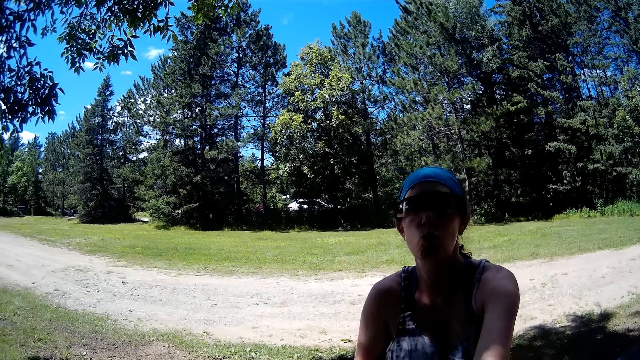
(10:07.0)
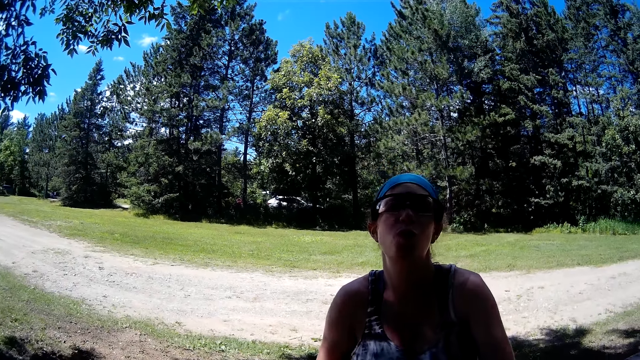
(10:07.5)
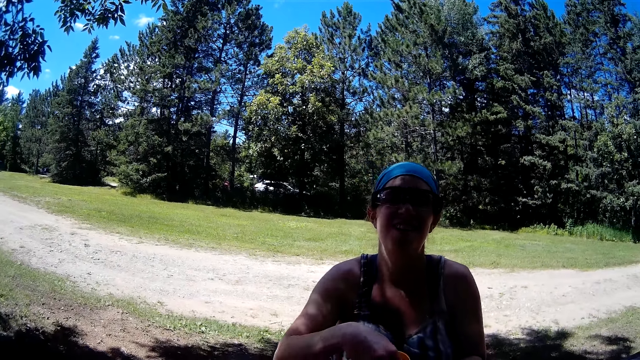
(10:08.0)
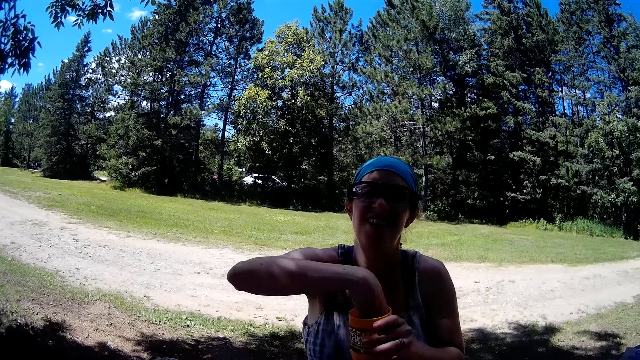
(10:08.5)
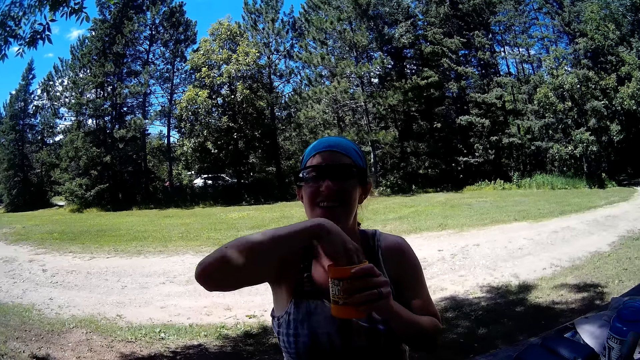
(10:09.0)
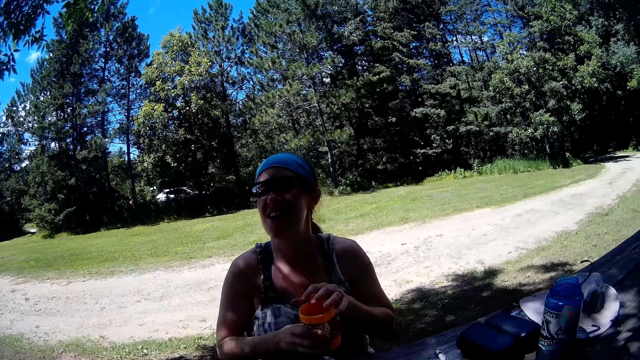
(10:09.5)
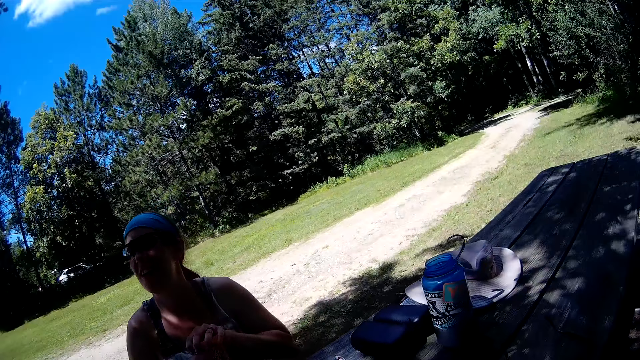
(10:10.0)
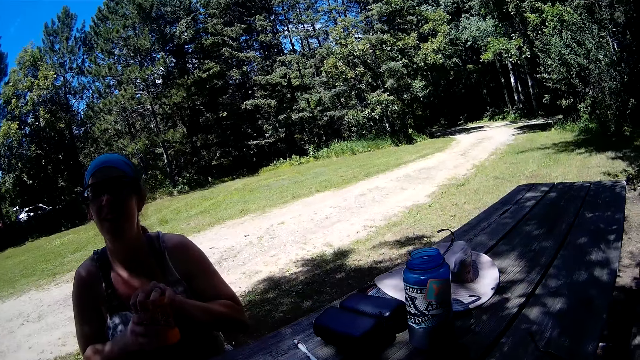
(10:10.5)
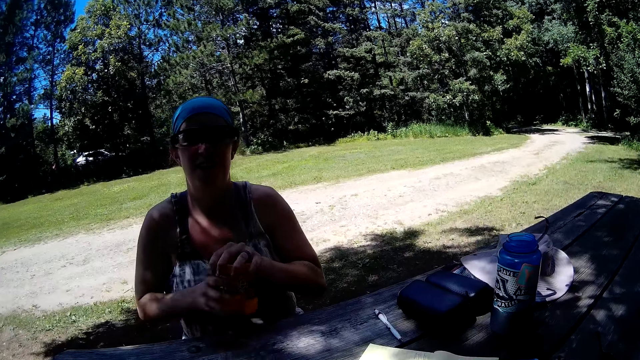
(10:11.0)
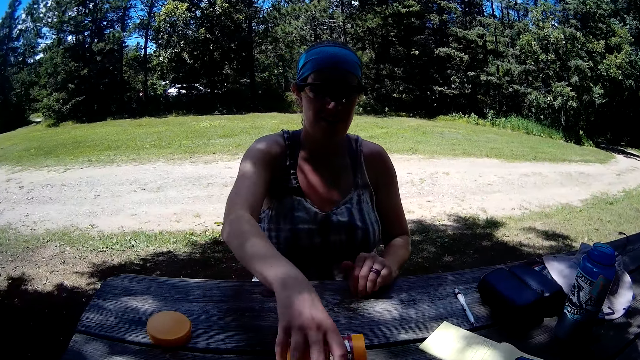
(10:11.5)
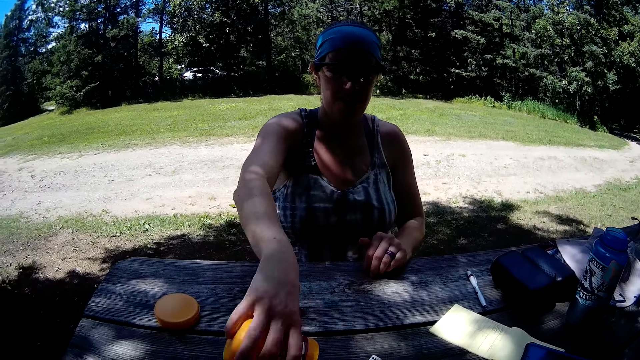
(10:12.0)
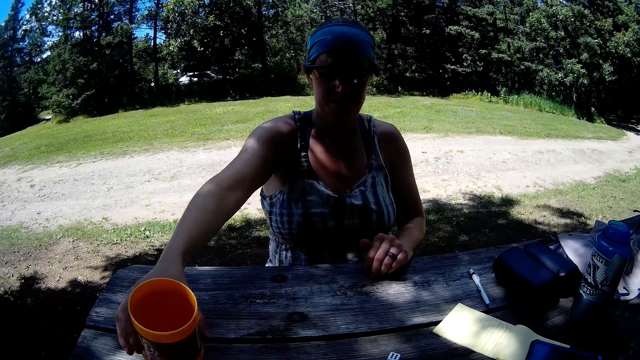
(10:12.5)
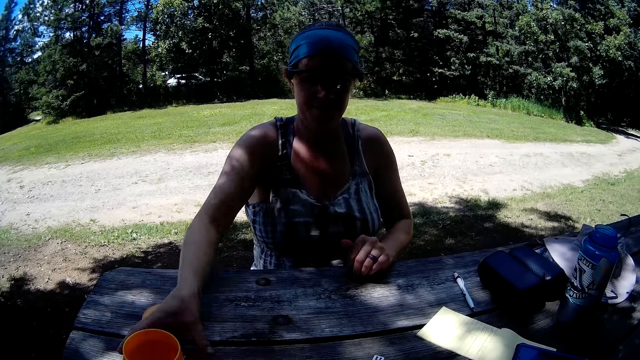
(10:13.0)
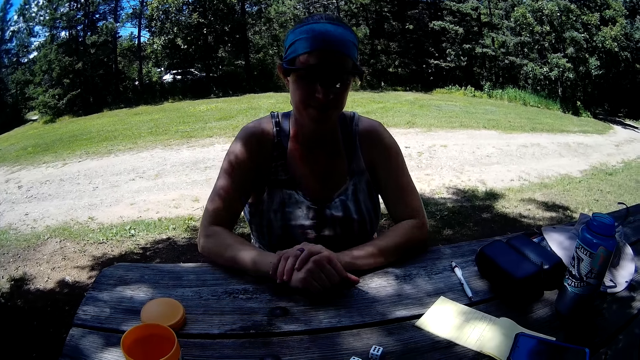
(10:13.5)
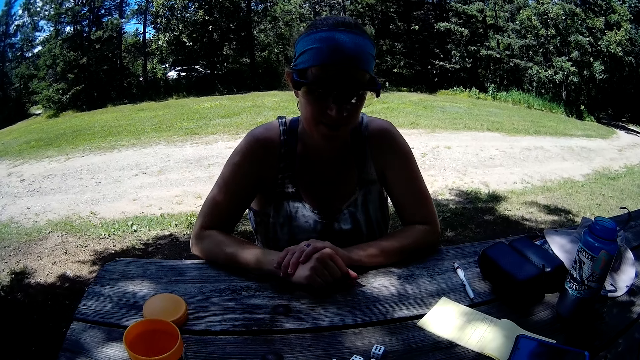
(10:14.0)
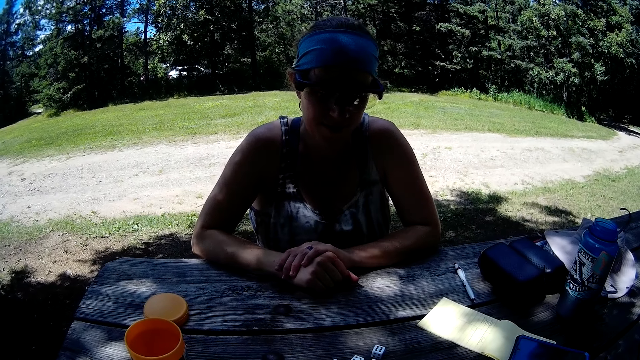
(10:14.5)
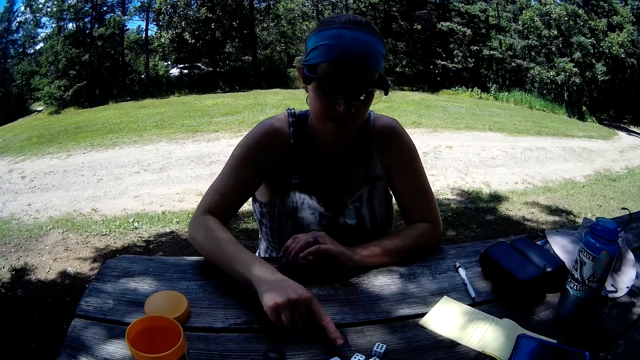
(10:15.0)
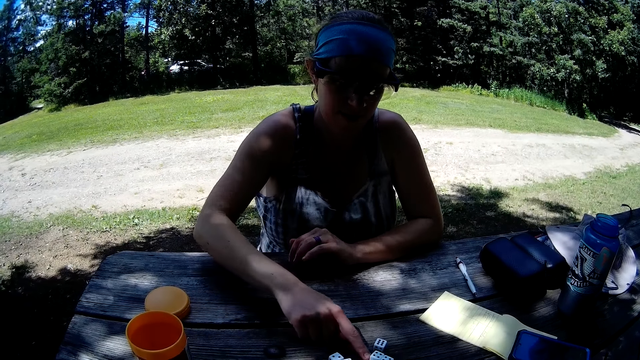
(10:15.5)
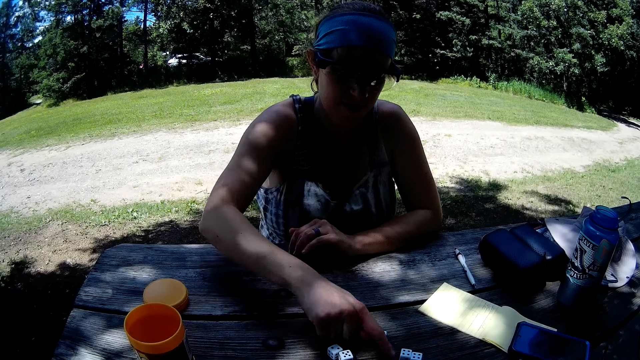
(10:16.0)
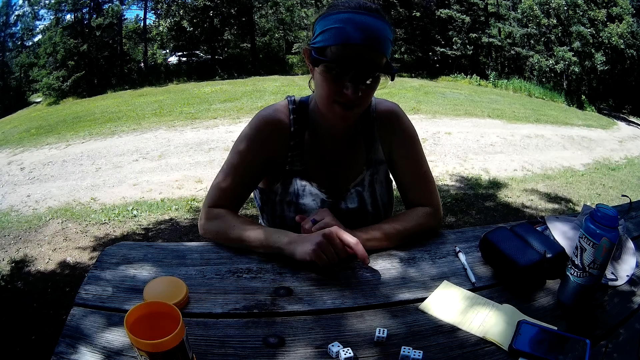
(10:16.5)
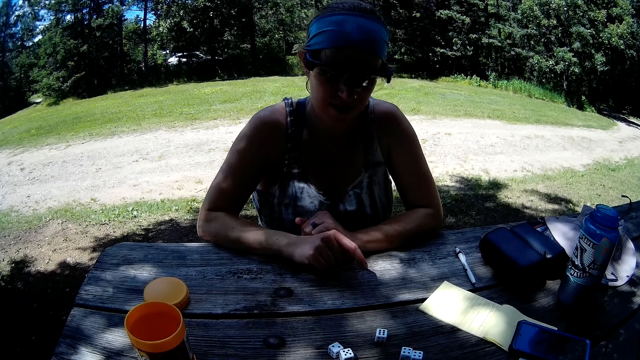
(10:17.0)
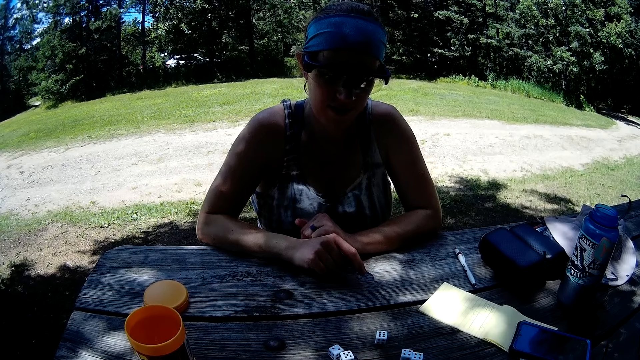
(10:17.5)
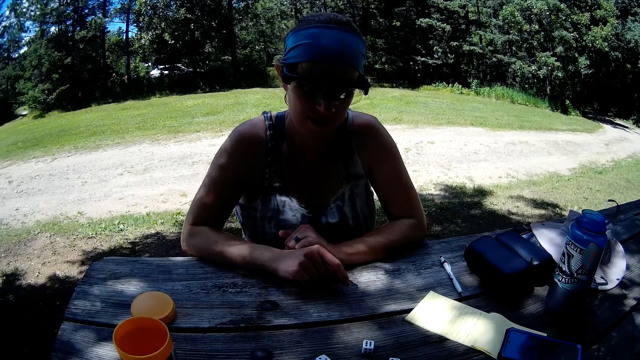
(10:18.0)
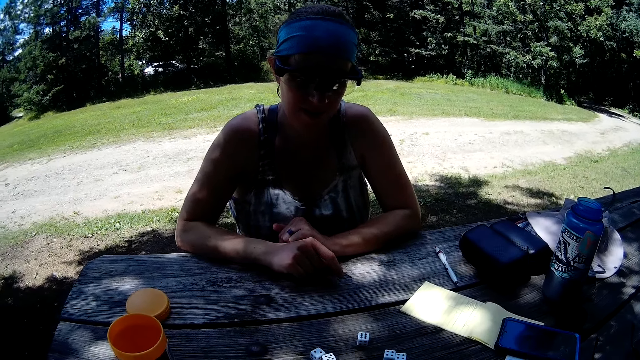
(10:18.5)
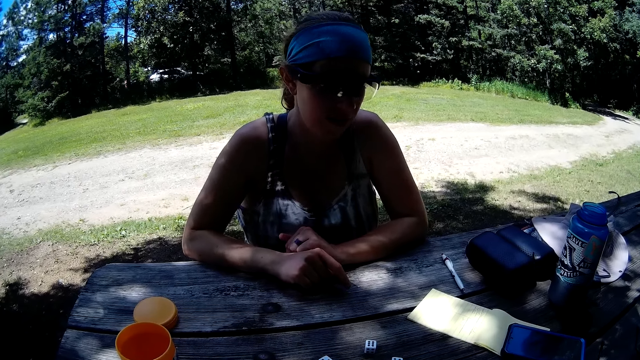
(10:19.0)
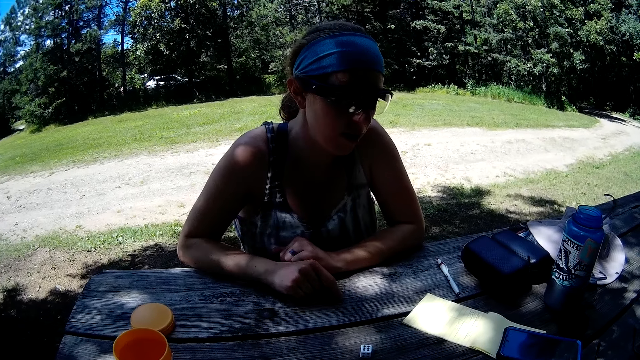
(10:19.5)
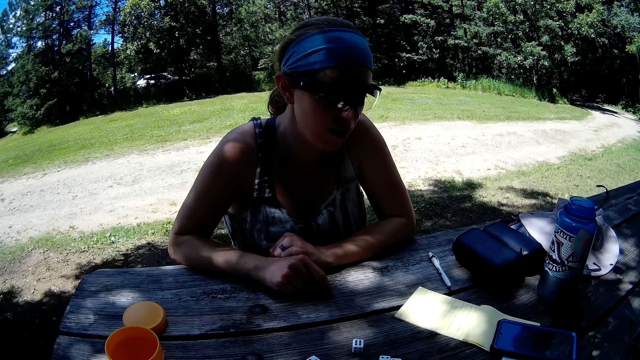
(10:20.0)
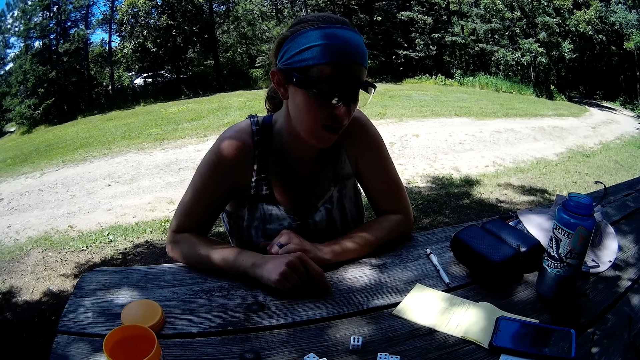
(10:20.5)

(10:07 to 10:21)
The woman puts the cubes in the container. She shakes the container. She pours the cubes from the container on the table. She drops the container on the table. She moves the cubes on the table.

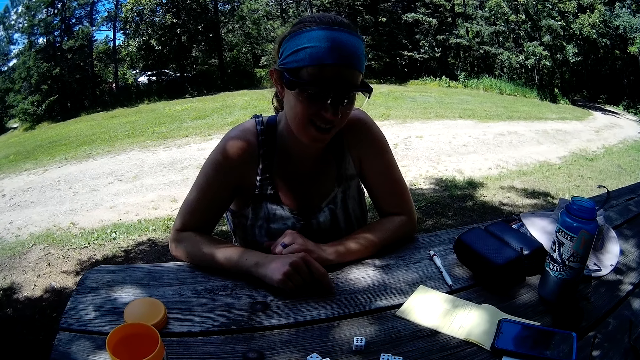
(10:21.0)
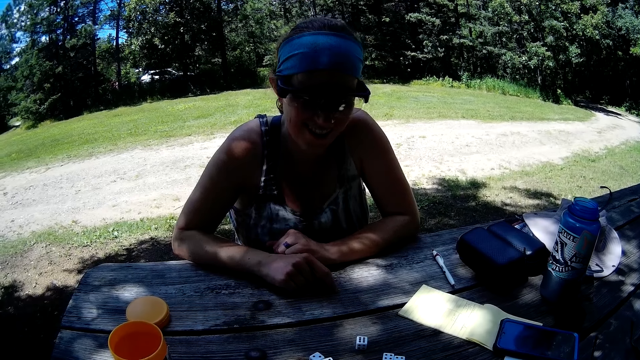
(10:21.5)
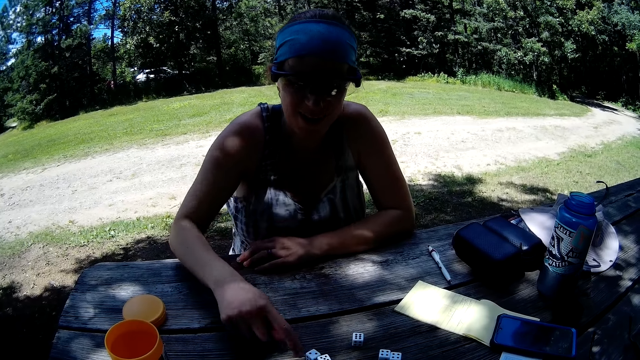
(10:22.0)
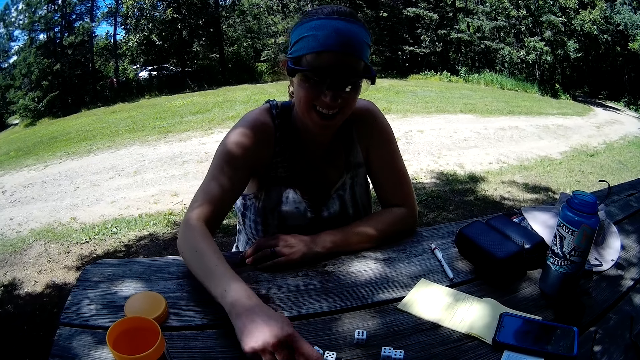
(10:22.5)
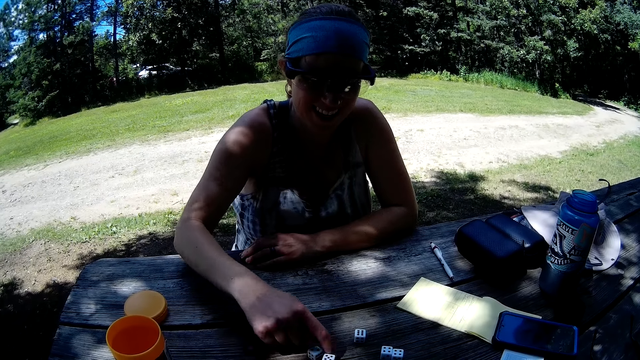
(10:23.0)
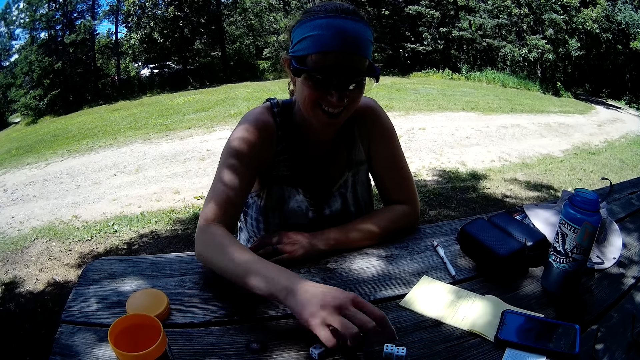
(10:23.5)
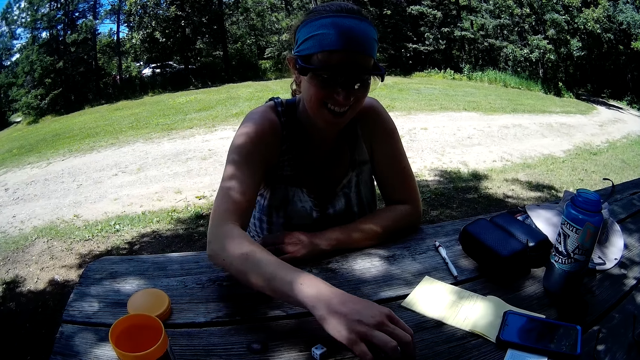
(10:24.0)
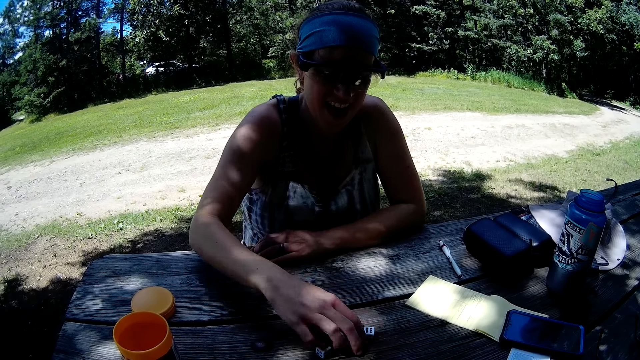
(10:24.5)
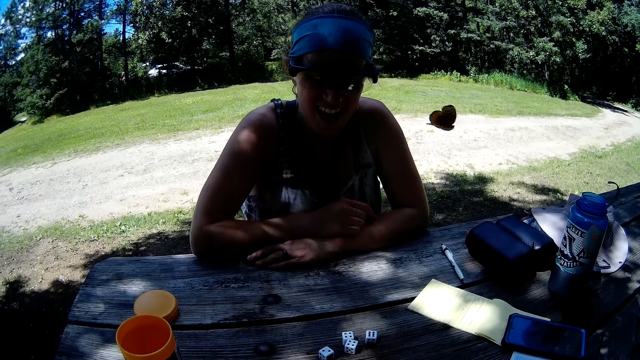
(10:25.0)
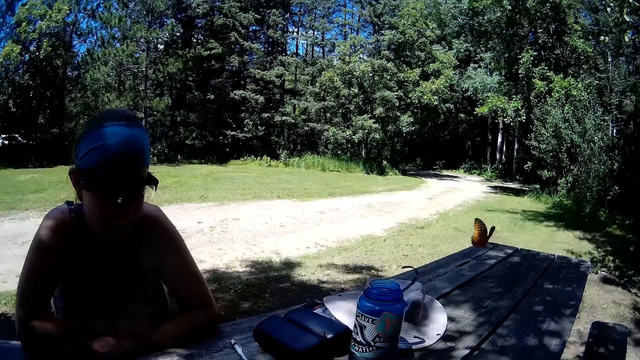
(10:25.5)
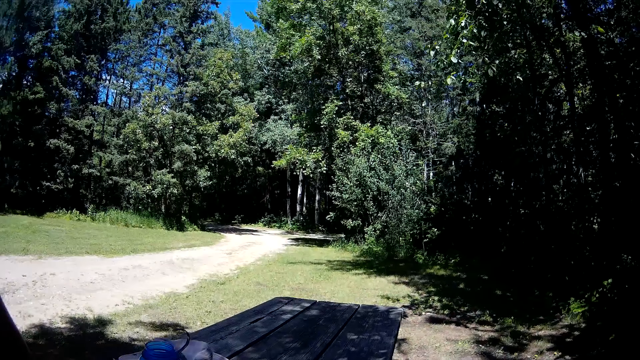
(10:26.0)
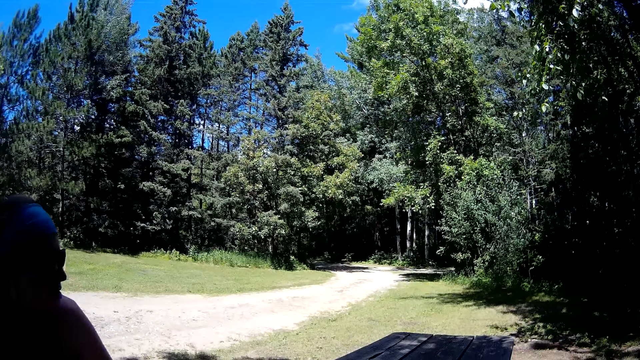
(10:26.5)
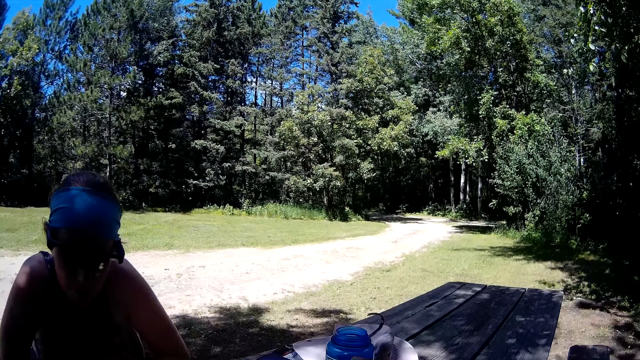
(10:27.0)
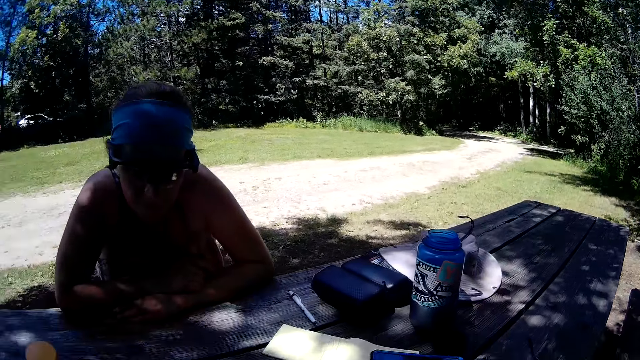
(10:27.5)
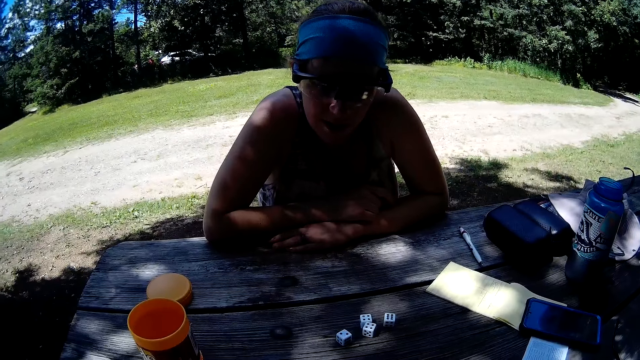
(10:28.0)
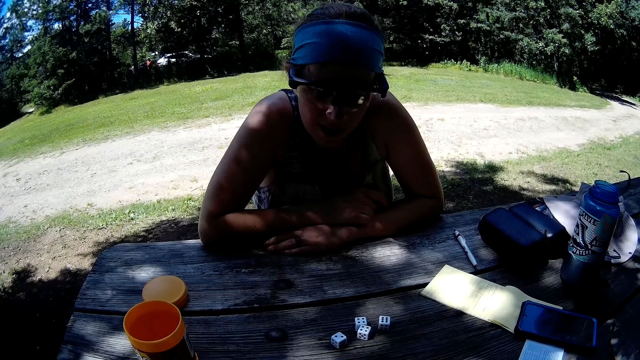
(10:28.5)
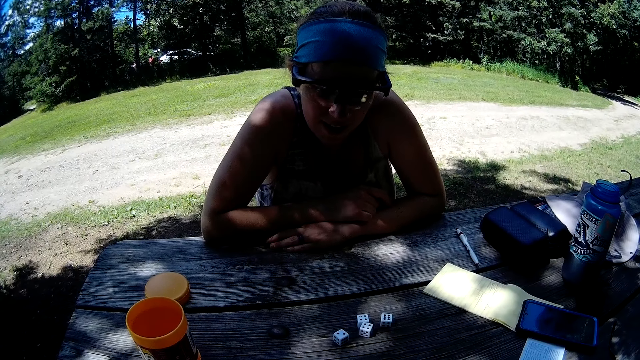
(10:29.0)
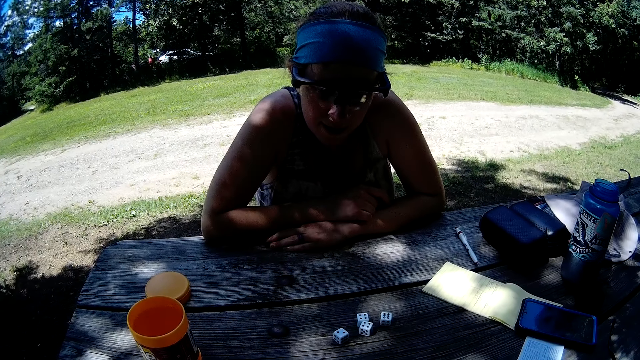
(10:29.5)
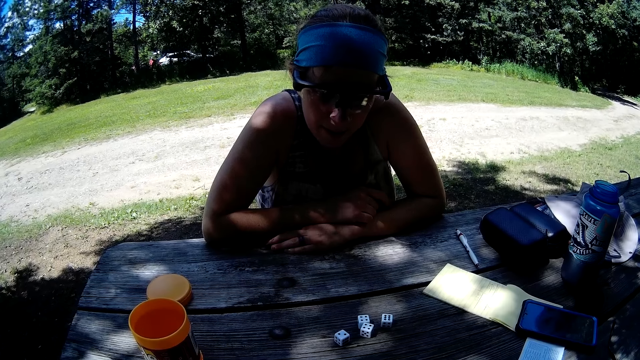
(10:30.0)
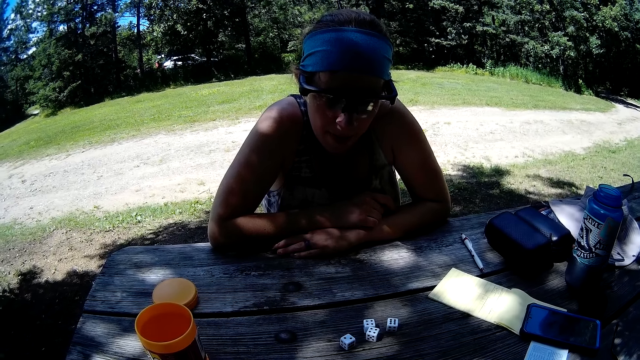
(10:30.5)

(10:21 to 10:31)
A woman moves the dice rollers. The camera wearer looks around.
